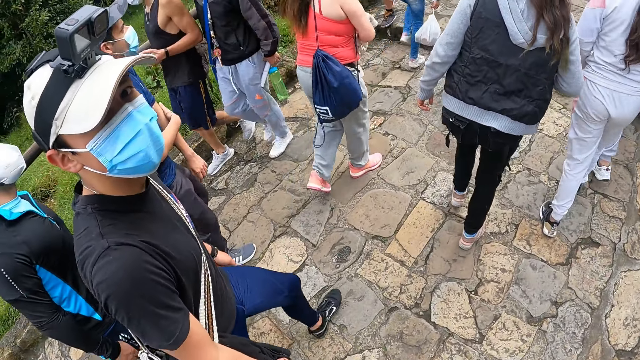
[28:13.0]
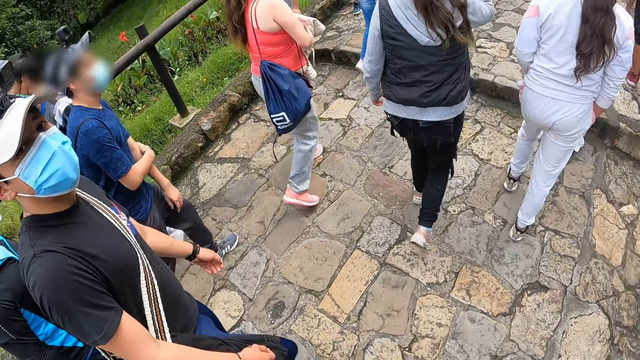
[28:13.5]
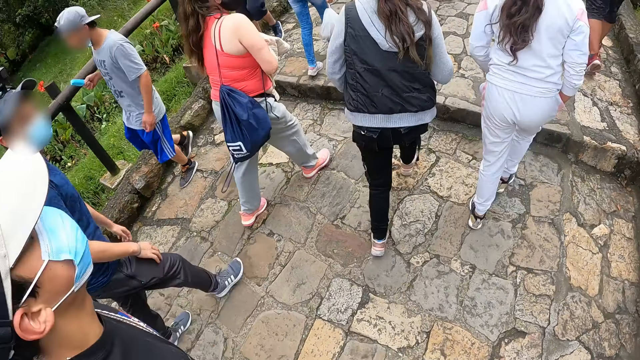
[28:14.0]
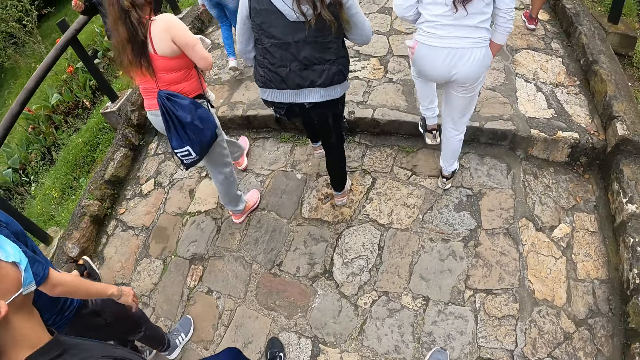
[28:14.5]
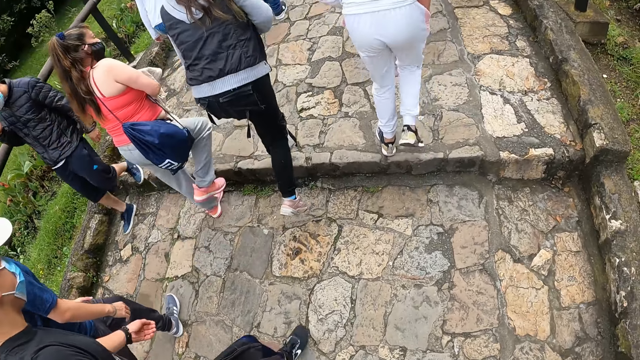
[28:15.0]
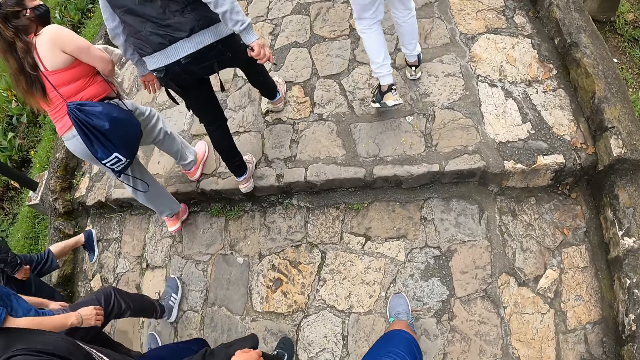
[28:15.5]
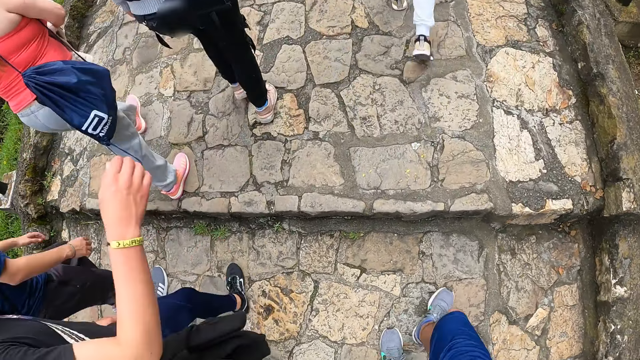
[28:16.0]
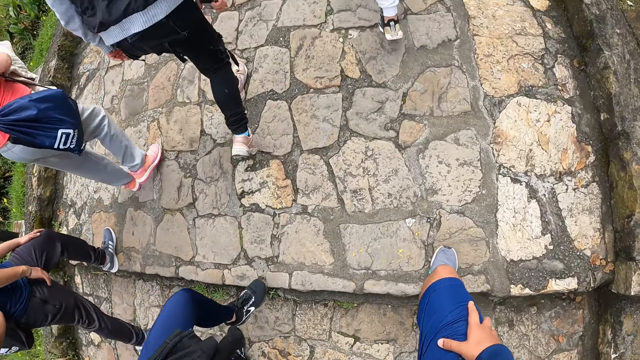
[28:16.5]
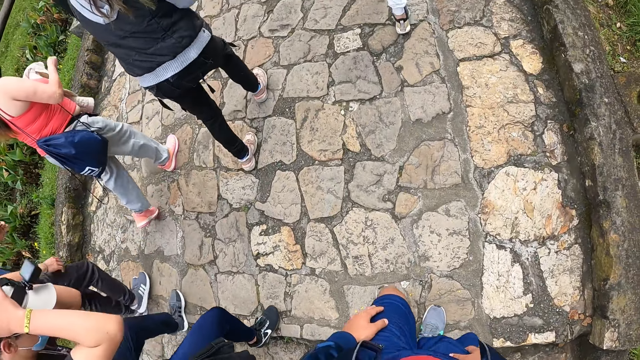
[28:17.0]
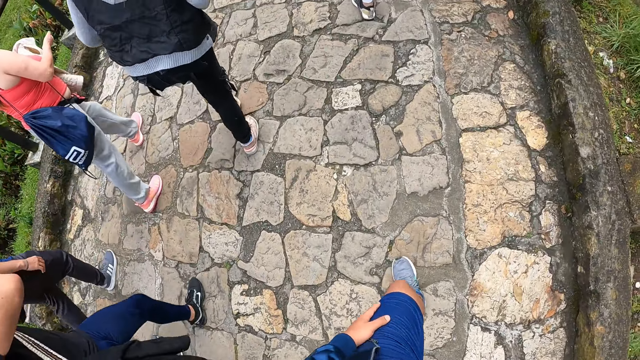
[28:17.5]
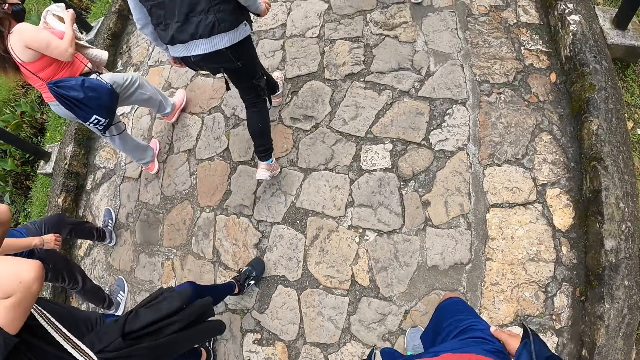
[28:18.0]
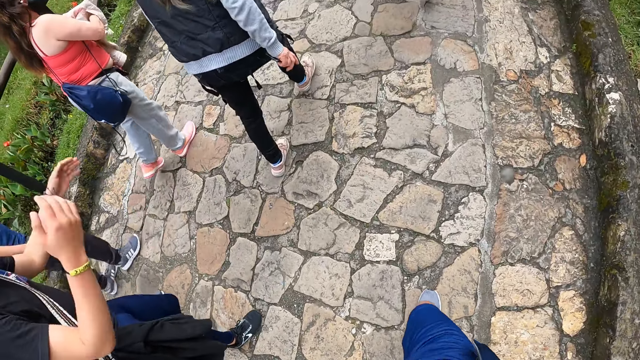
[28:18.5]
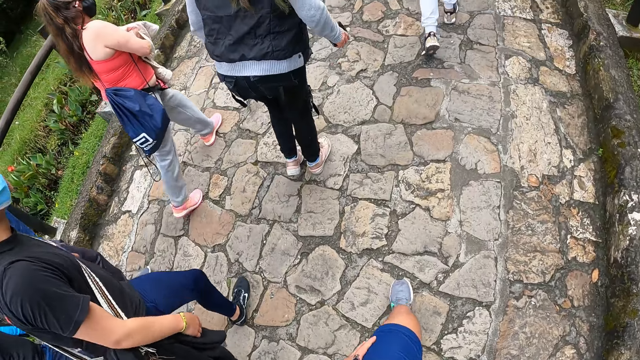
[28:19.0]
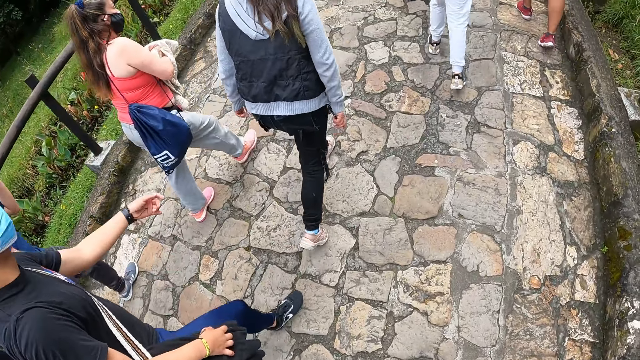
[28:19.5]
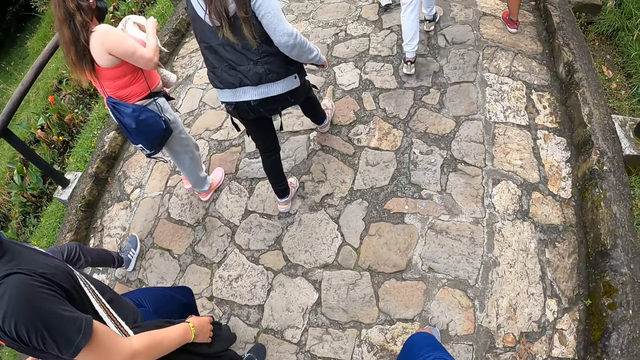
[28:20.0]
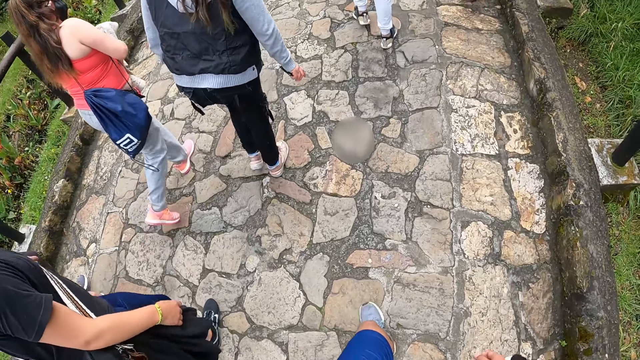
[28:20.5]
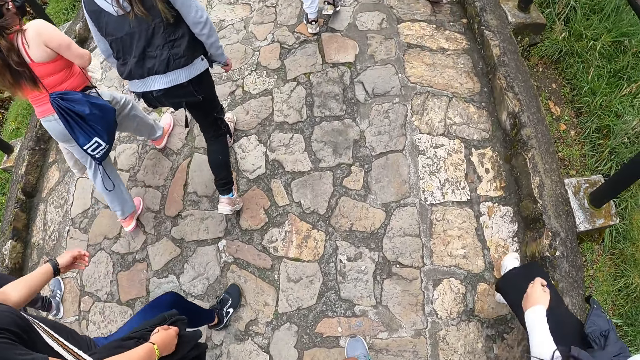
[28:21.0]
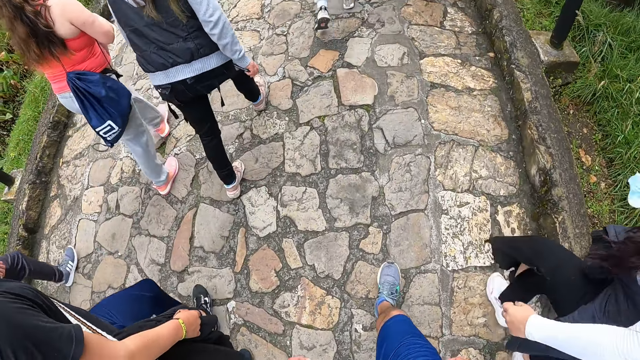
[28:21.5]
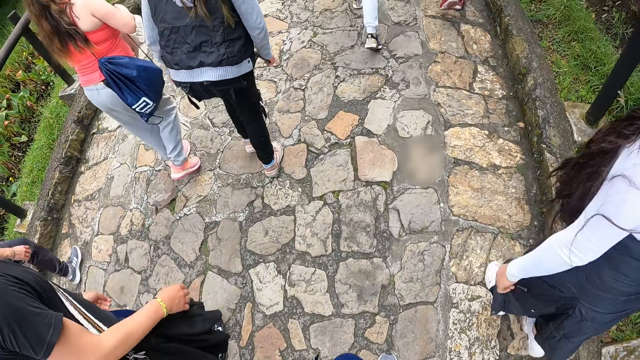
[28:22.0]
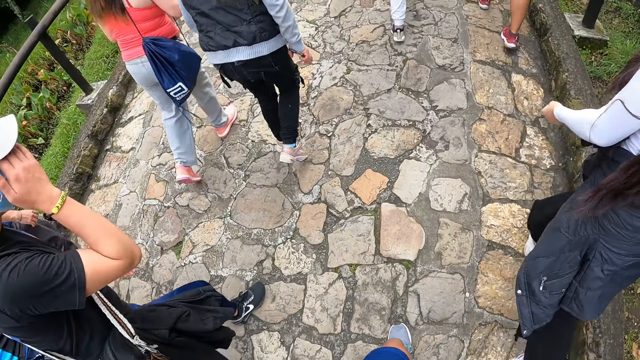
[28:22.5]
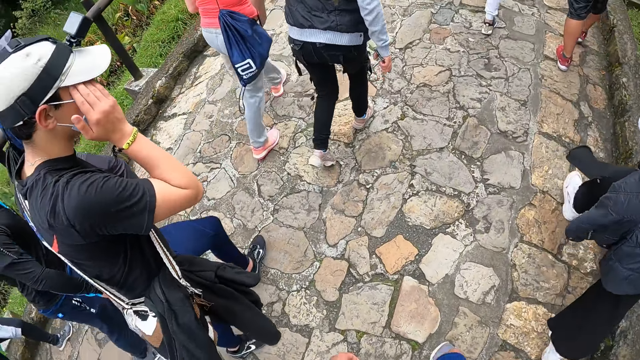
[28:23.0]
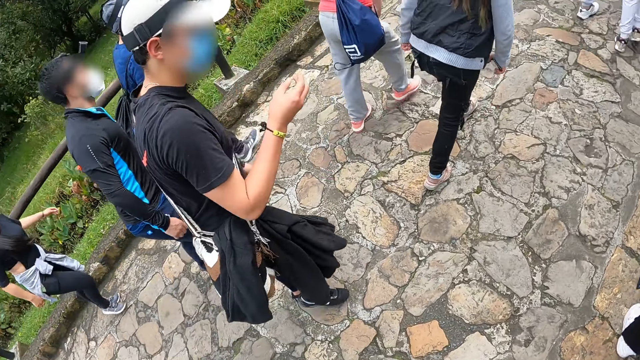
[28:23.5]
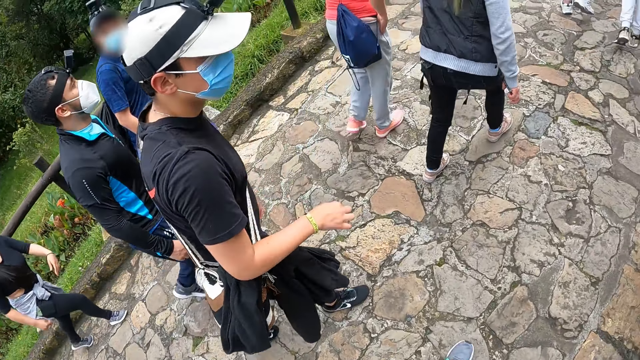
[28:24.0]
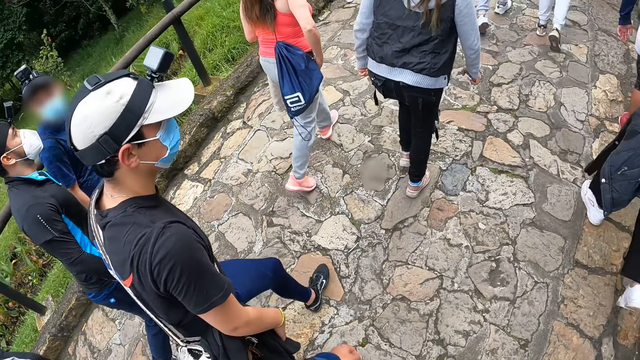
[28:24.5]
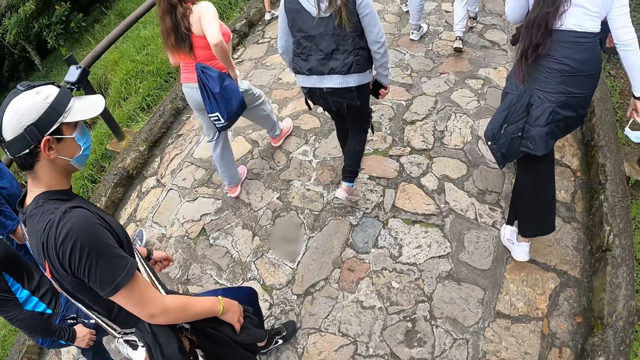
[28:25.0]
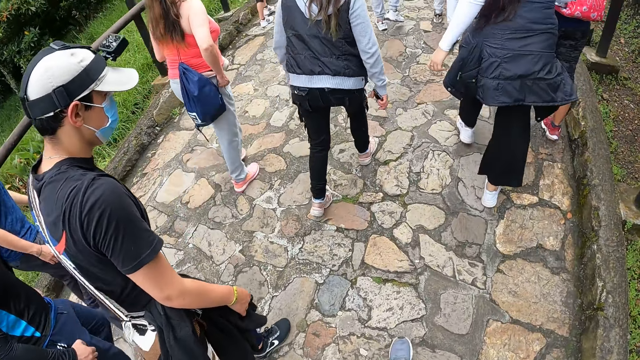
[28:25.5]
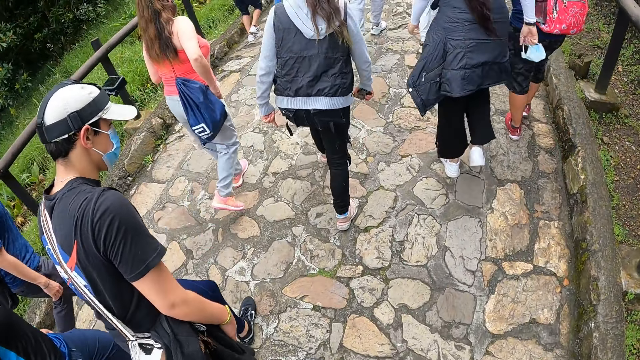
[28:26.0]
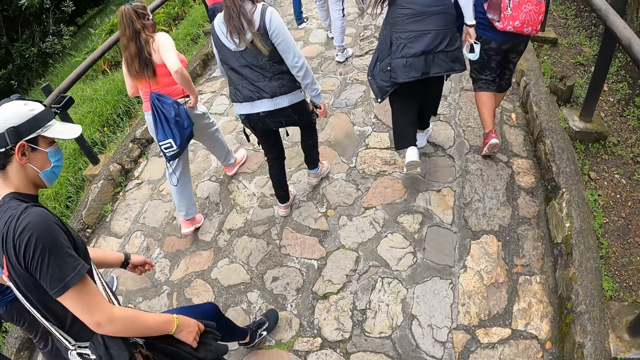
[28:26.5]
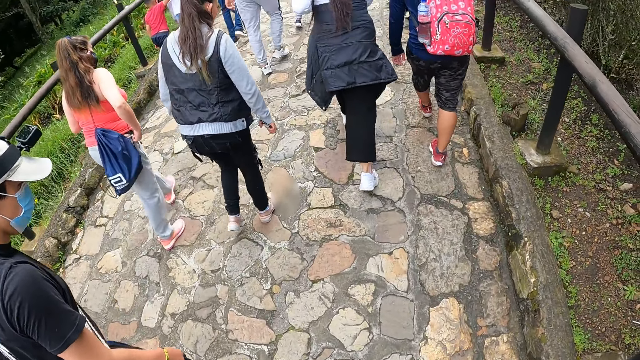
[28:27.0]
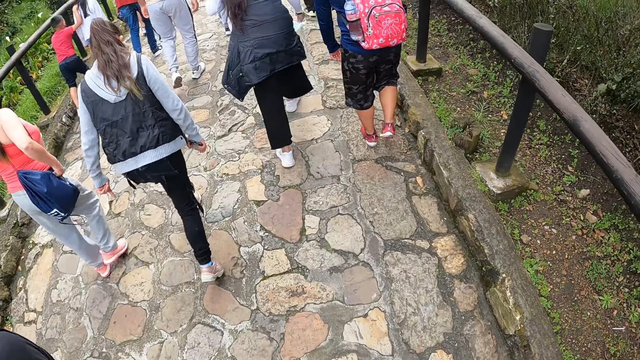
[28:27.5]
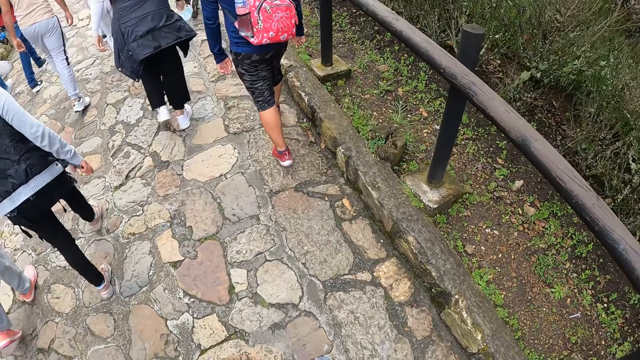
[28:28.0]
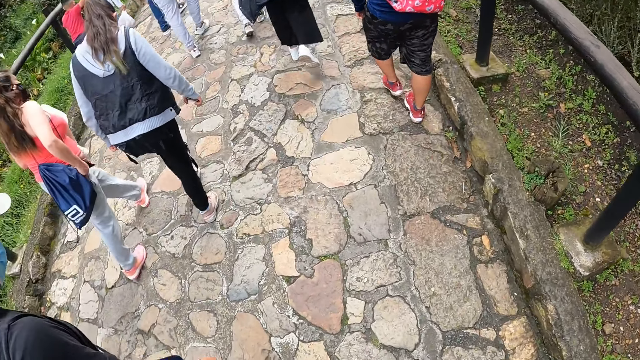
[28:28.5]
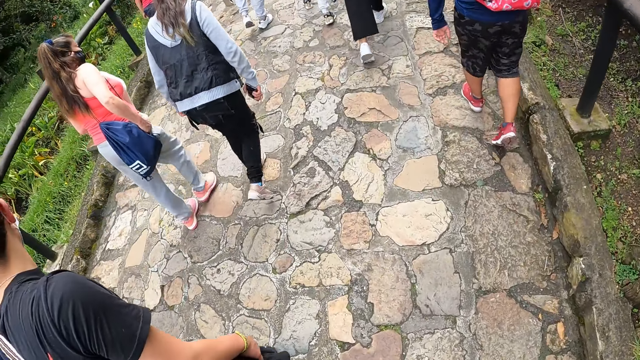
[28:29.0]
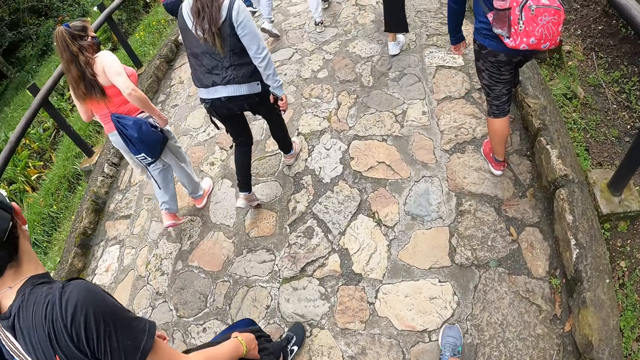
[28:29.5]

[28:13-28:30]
The camera wearer converses with a man. He walks on the pavement. The man adjusts his camera with both hands. The camera wearer lifts his hand. He walks on the pavement. The man touches his face with his right hand and holds his jacket with his right hand.

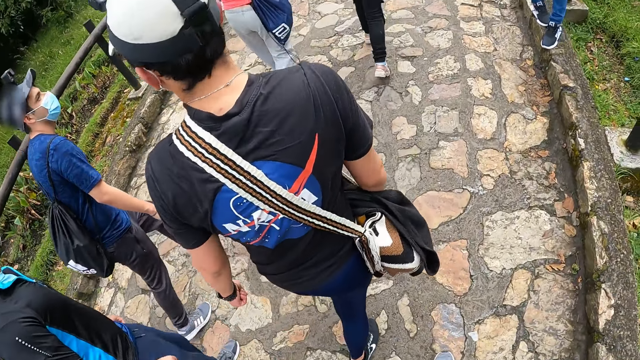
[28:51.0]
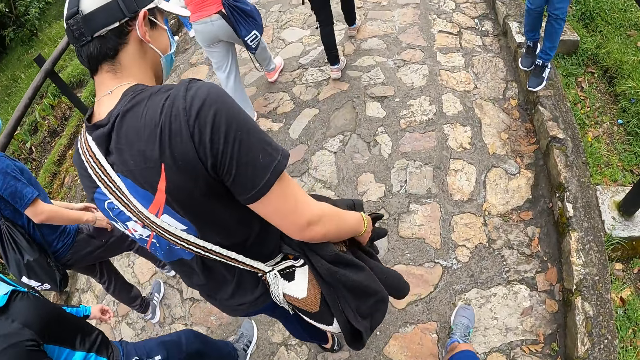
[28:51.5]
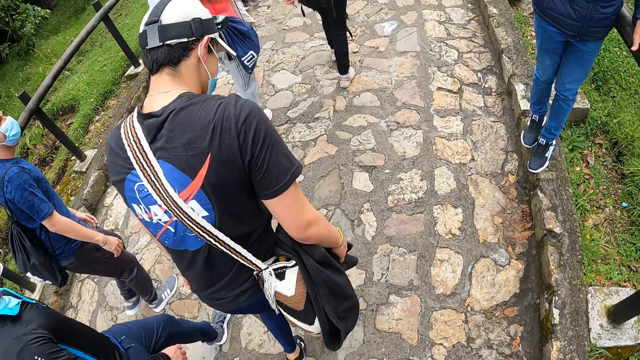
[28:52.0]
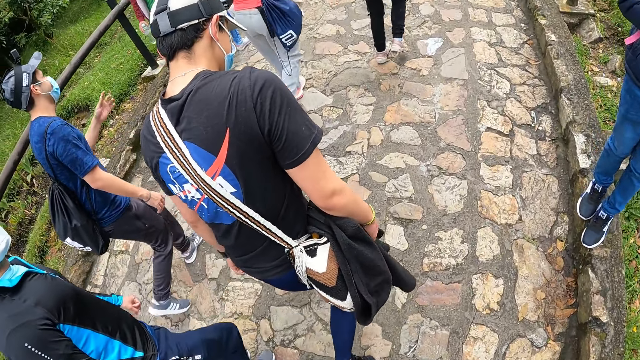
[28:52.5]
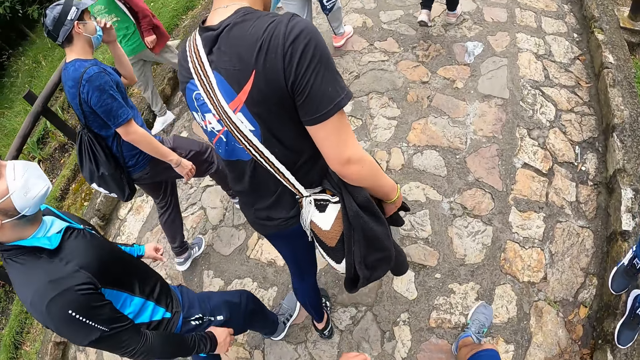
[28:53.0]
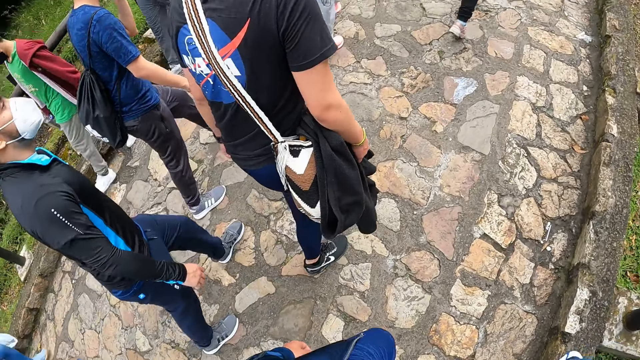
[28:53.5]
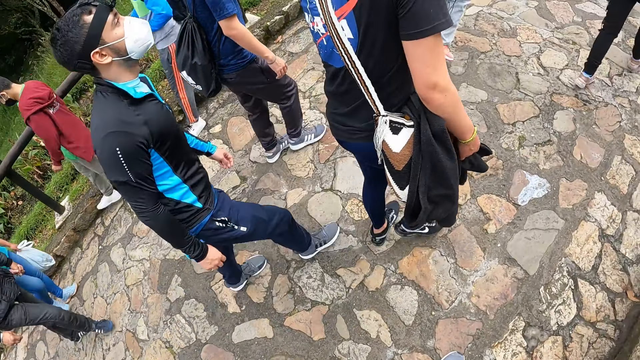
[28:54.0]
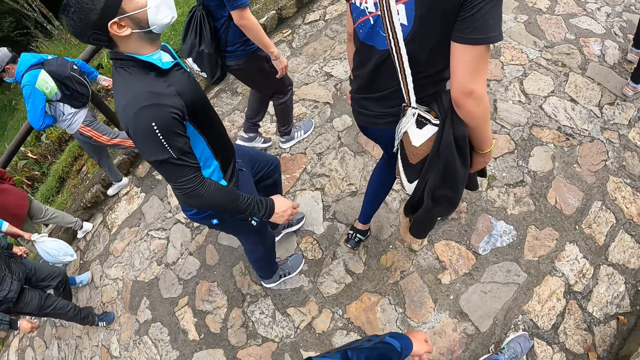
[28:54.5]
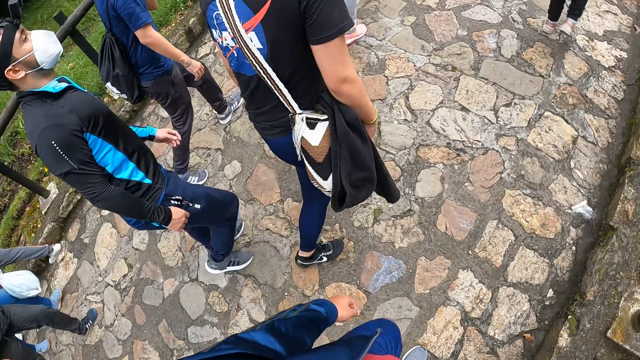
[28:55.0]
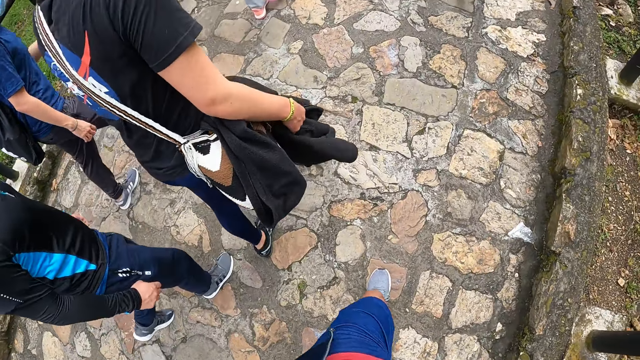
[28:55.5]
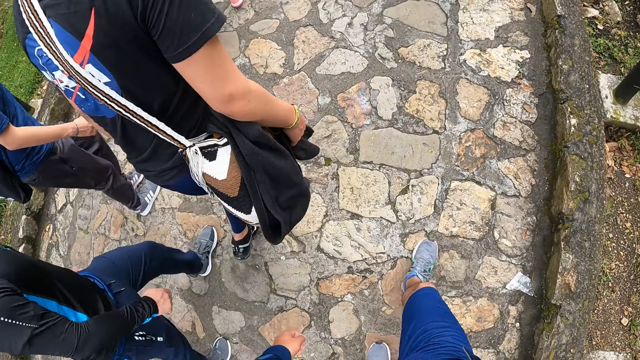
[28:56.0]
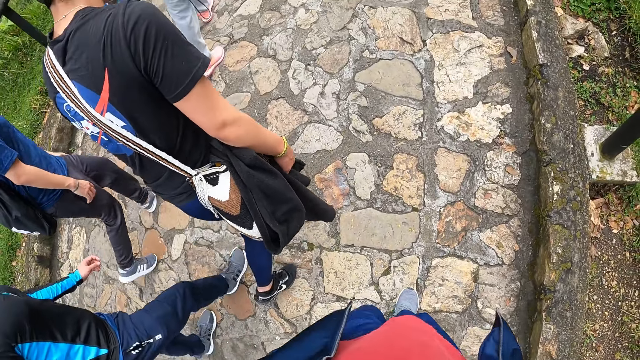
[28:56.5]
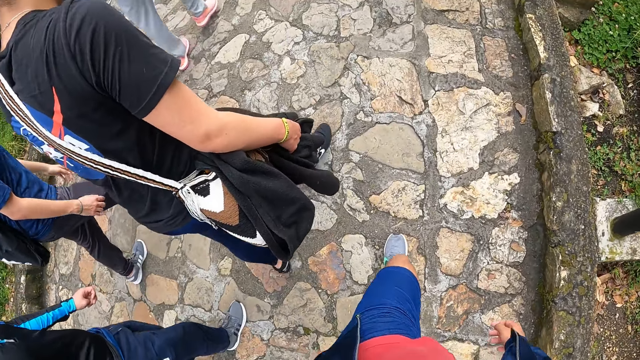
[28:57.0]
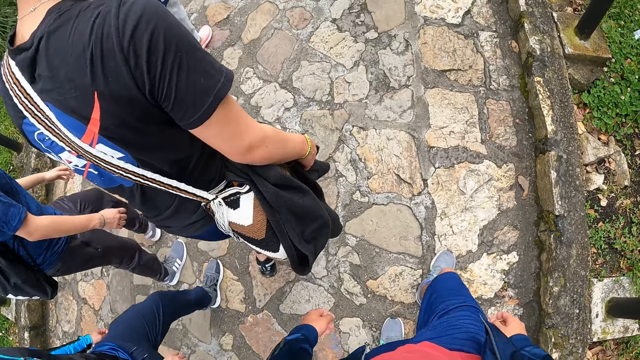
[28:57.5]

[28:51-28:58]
A man touches his face with his left hand.
